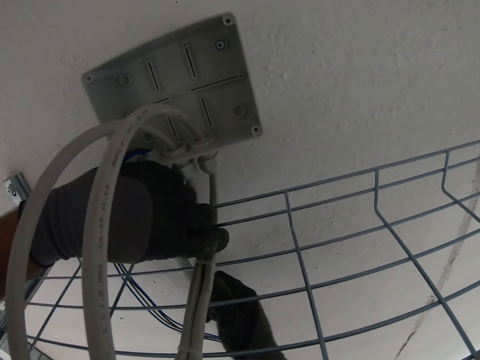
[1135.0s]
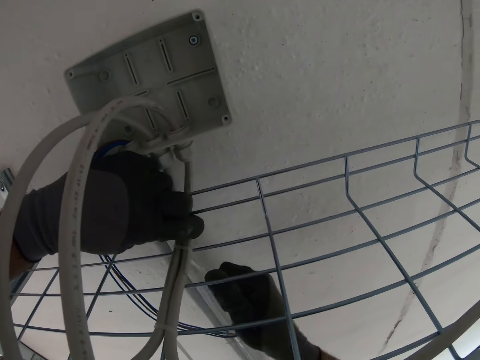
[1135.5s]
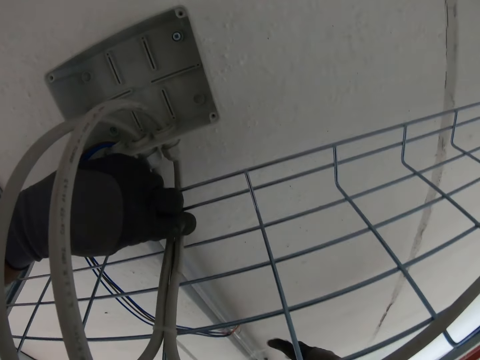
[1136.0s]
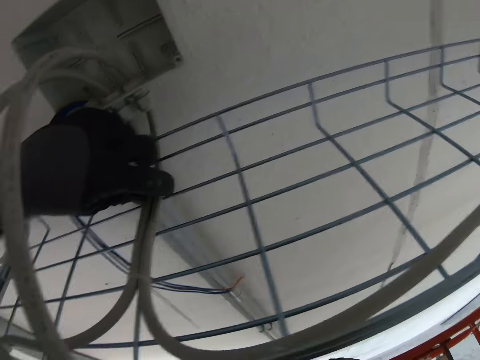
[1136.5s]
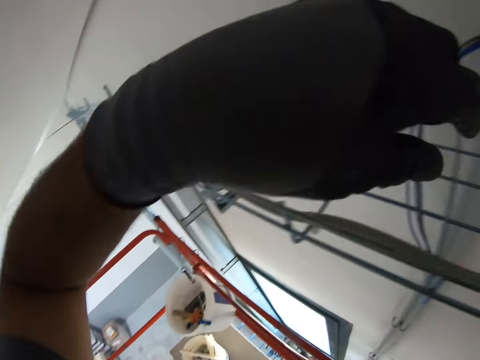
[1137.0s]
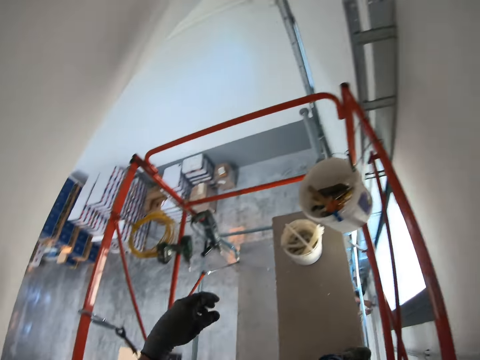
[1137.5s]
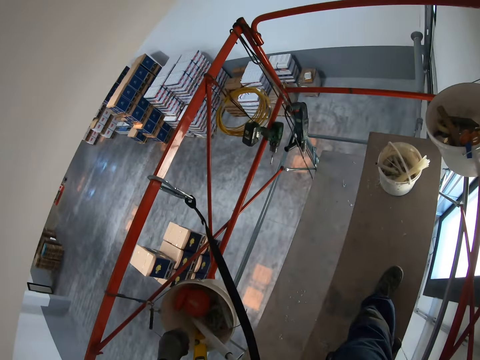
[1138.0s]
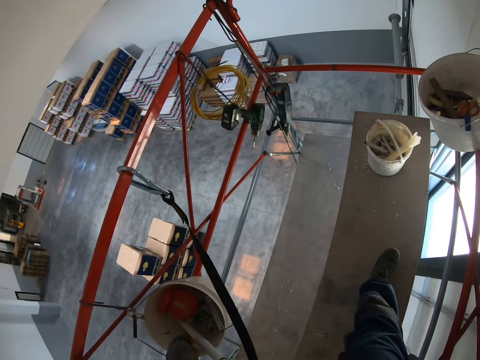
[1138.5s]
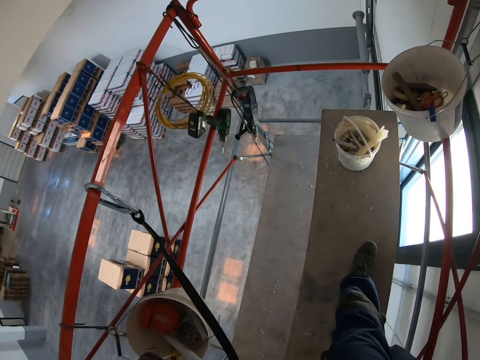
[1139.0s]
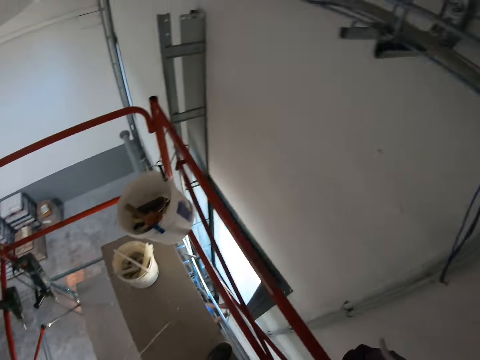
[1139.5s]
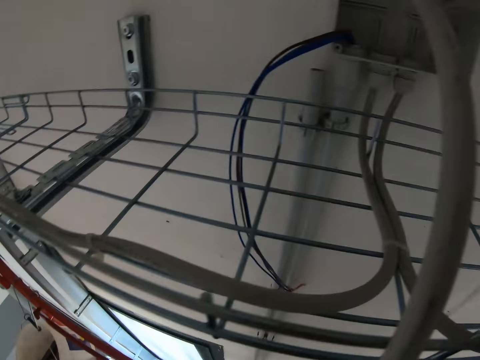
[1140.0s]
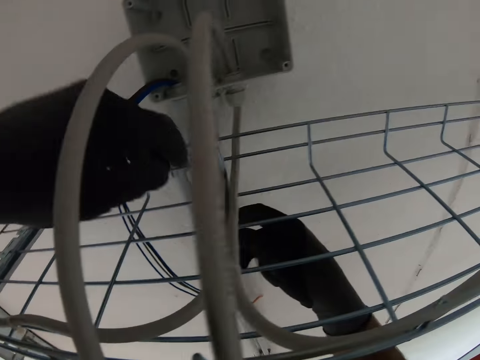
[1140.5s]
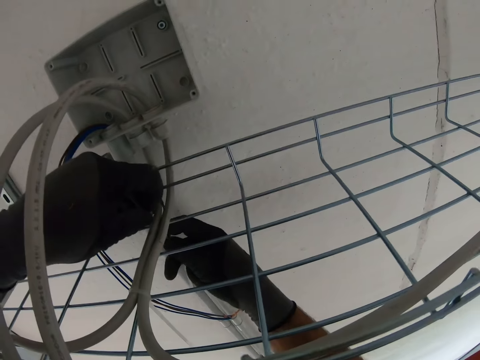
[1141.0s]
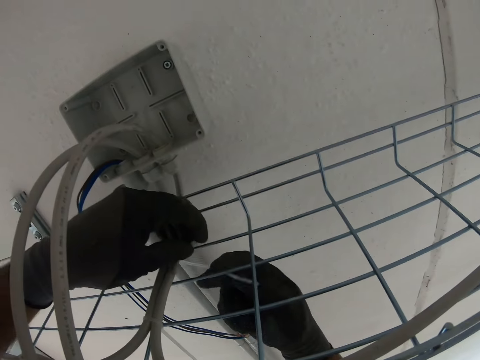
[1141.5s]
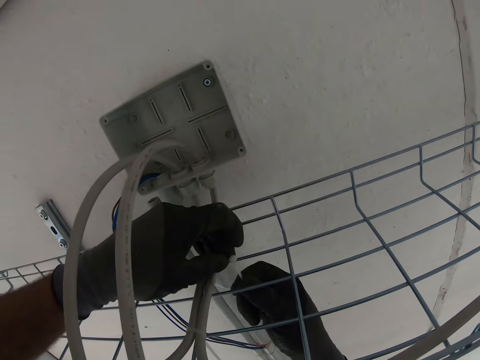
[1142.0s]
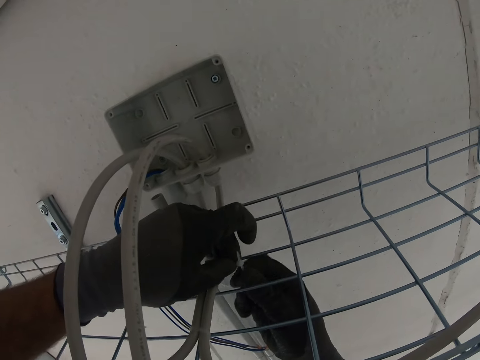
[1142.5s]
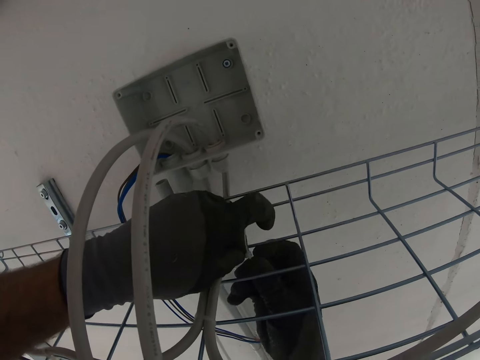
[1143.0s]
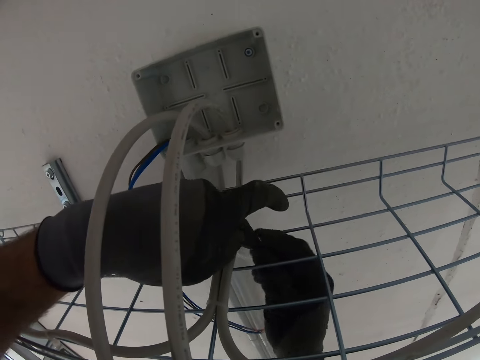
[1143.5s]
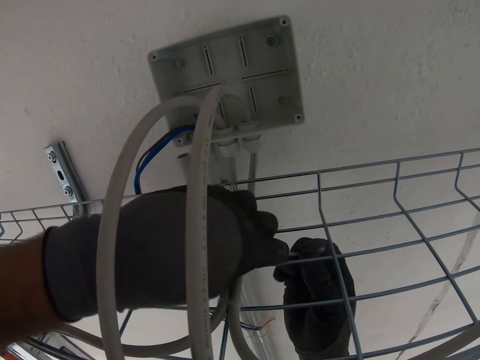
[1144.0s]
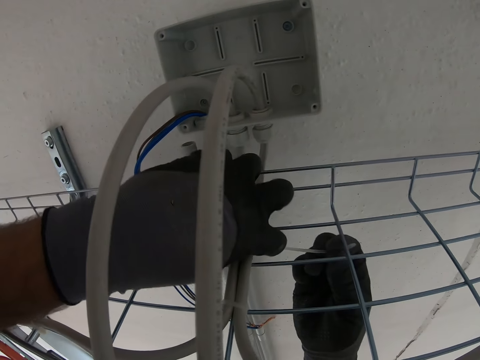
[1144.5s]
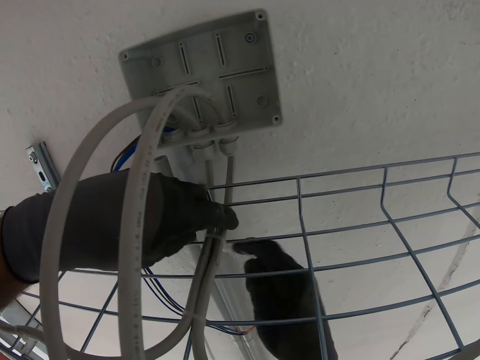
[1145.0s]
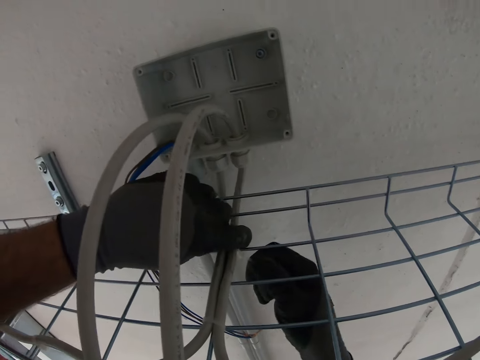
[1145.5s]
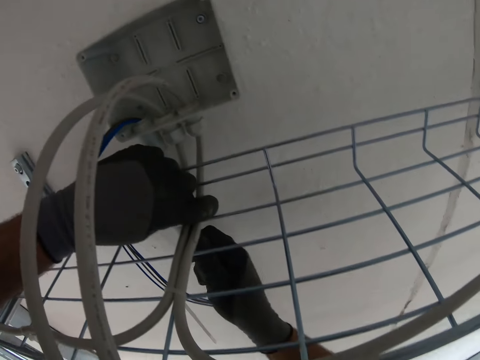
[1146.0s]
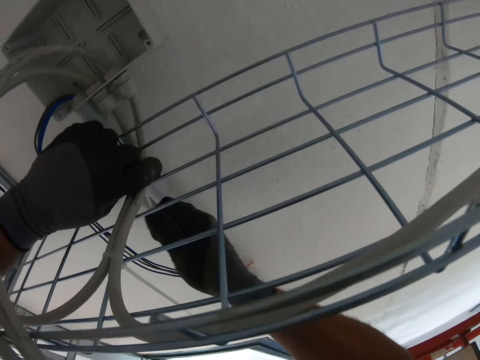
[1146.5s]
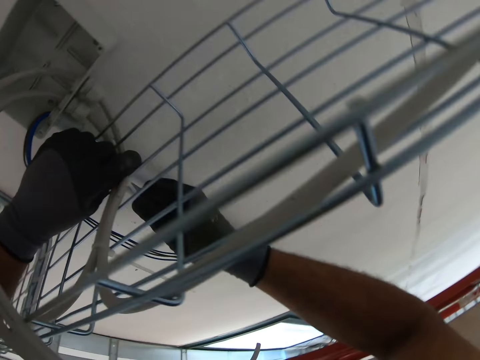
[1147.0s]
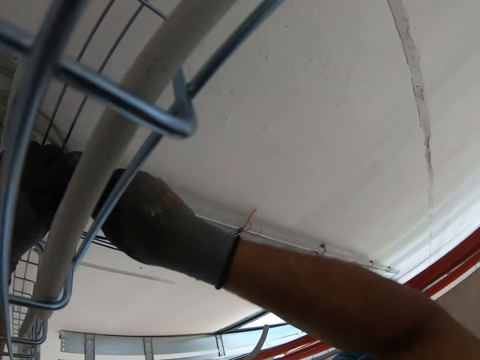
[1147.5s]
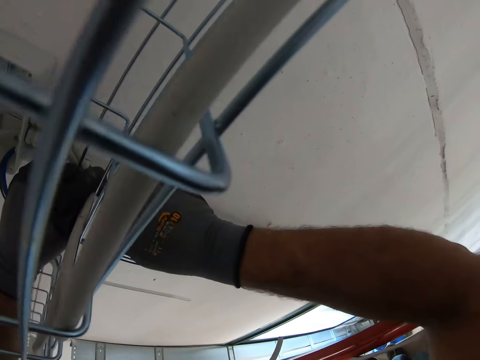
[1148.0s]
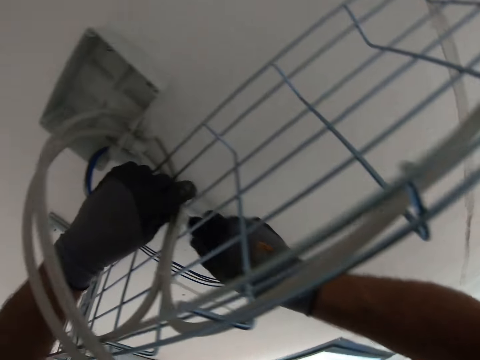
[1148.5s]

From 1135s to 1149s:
The camera wearer turns around the room. They tighten the cable with a cable clip.

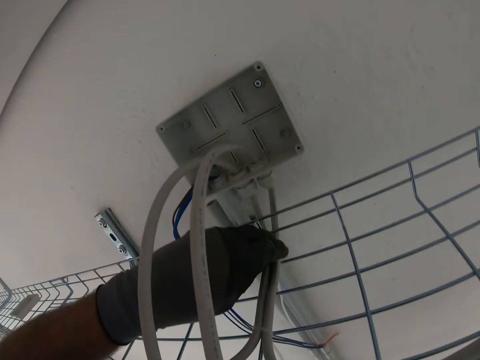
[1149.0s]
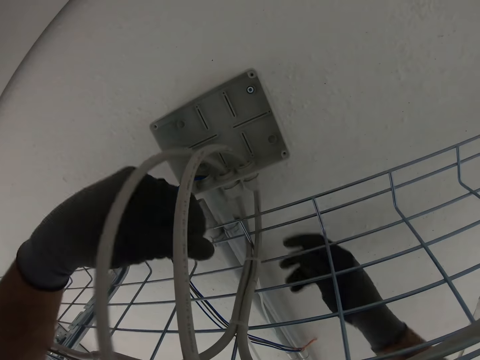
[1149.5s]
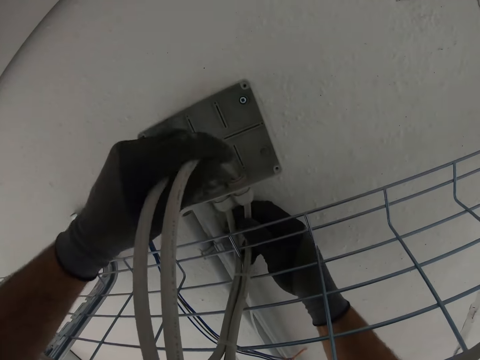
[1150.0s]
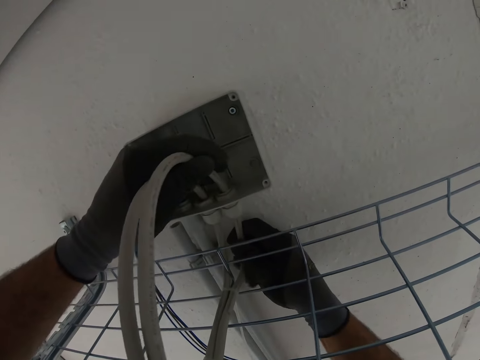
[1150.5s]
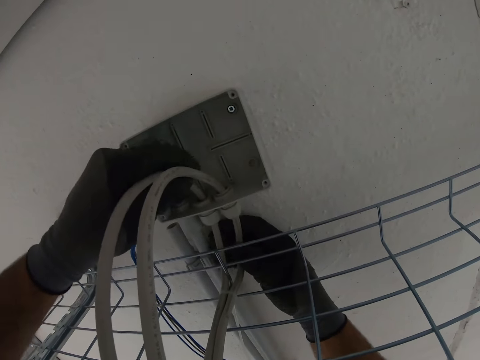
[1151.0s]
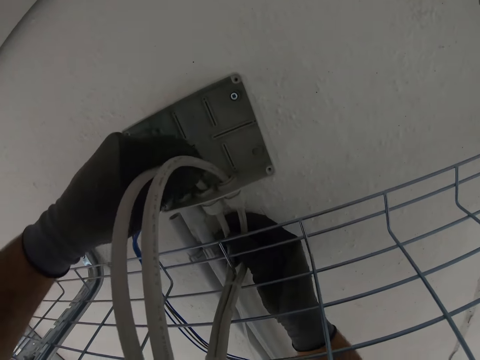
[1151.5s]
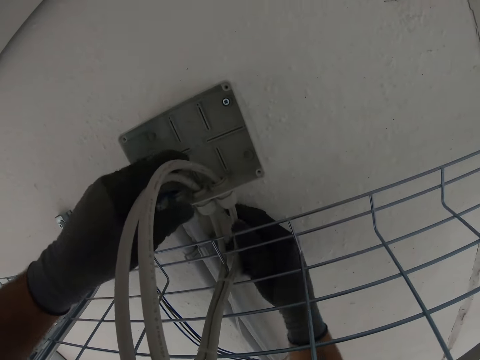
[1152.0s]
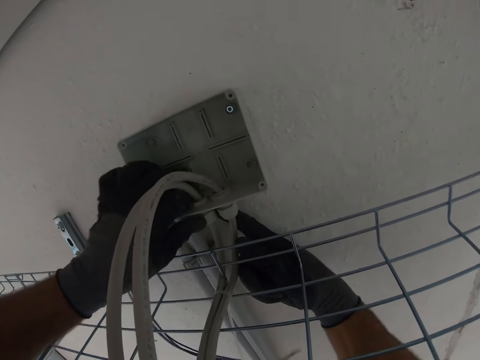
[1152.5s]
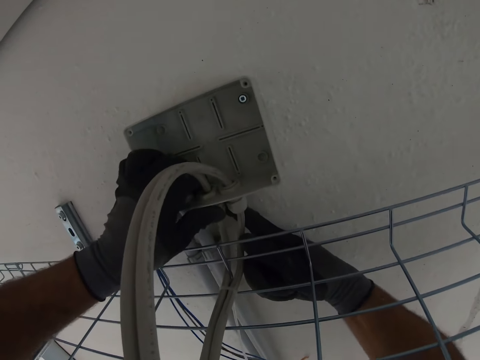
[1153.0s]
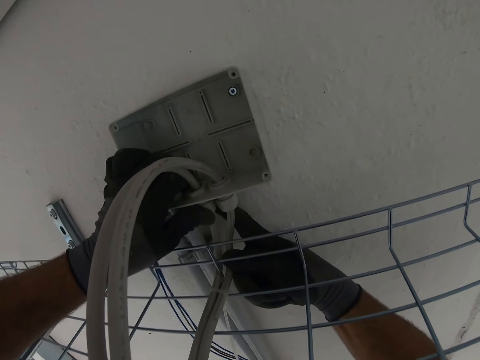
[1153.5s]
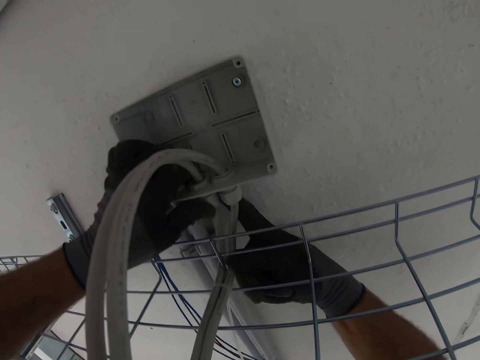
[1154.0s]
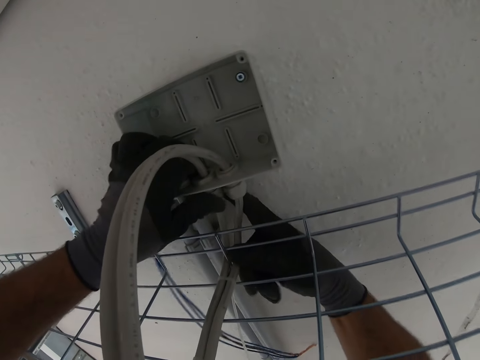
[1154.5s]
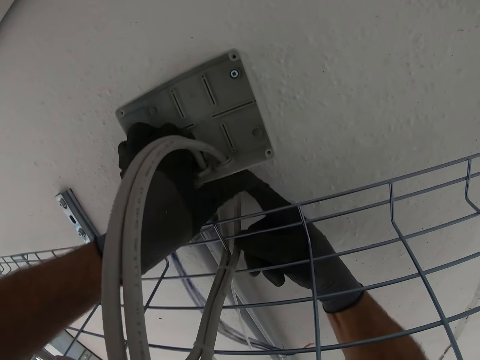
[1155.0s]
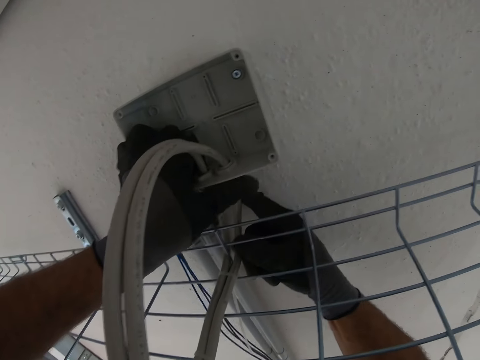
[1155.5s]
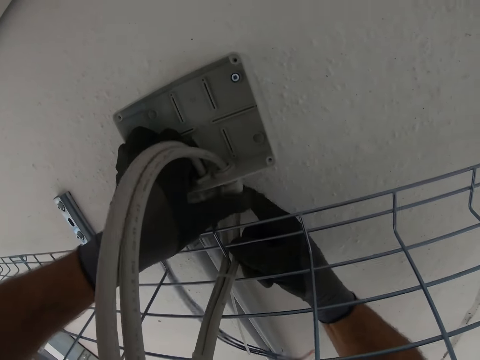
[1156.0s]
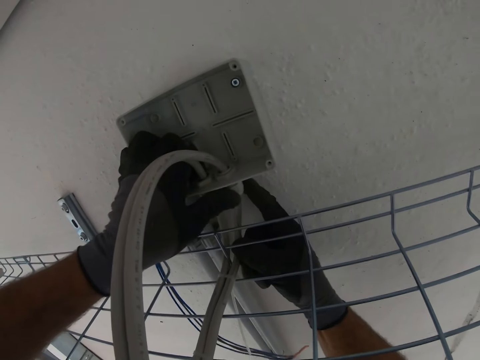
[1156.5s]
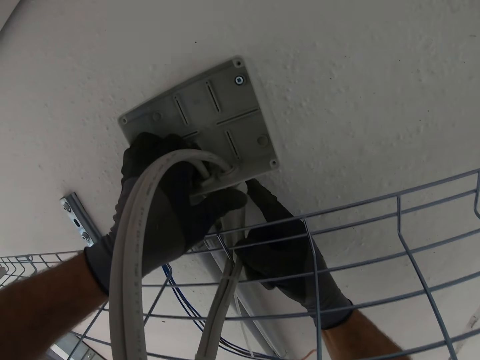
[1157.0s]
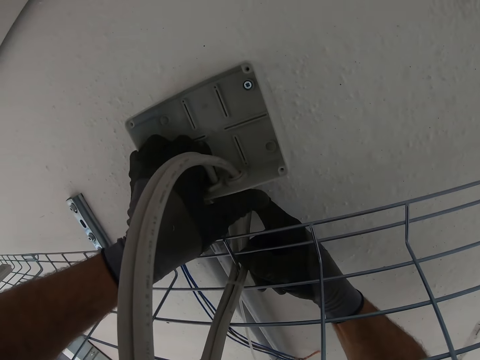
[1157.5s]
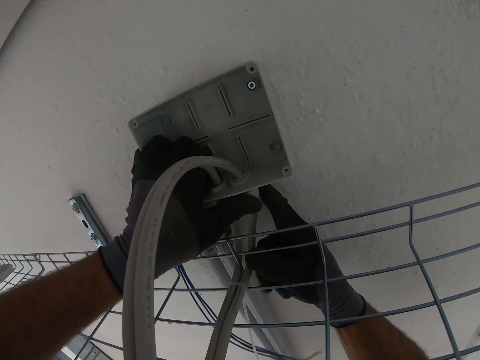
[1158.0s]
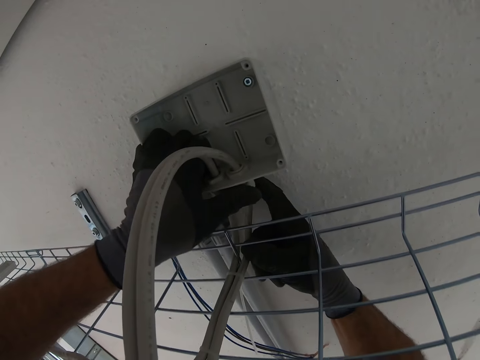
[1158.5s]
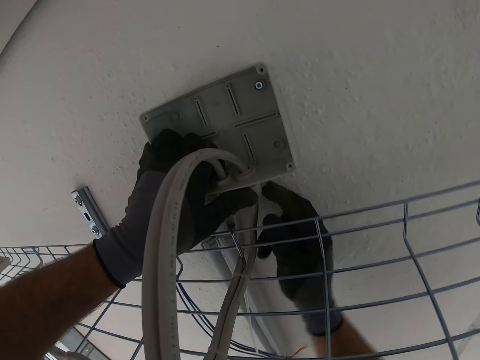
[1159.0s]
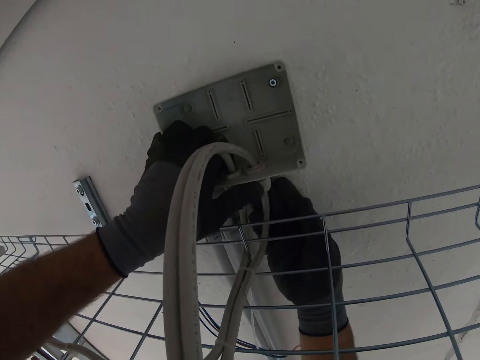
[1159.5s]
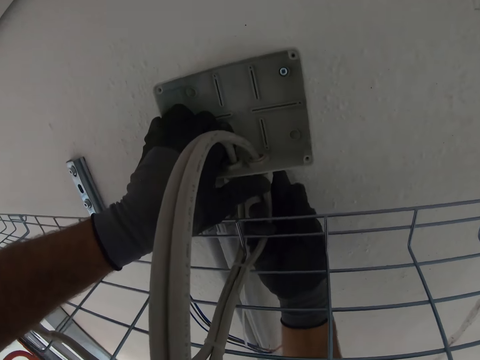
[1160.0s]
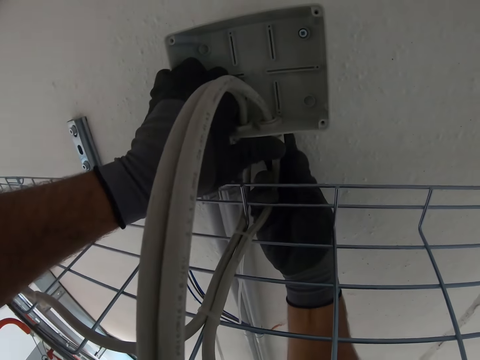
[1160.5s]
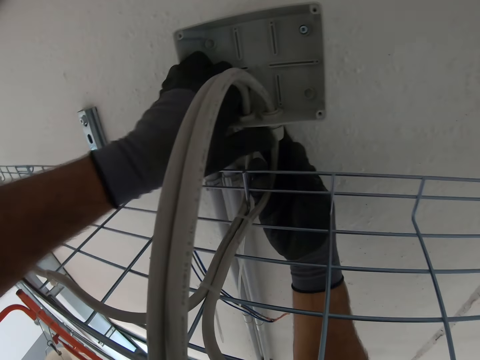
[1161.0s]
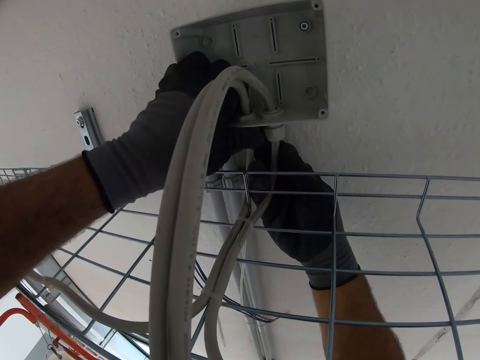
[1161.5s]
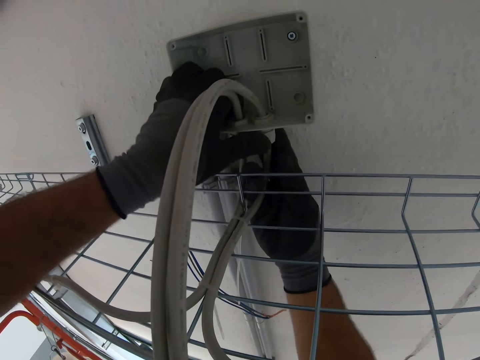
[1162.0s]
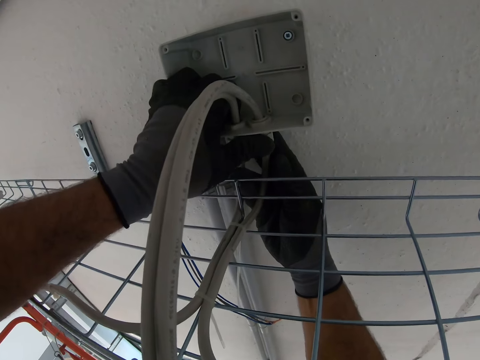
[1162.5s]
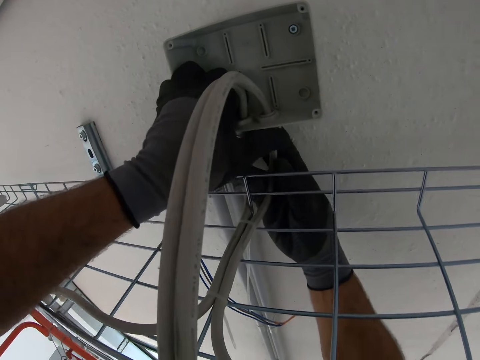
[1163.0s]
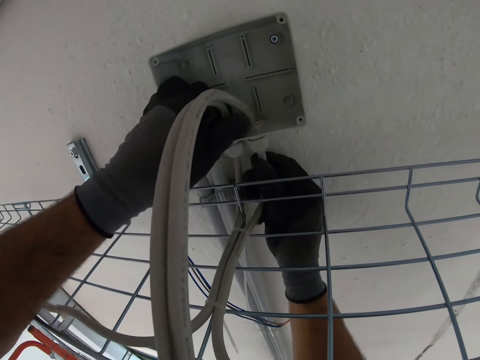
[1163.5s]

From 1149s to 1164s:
The camera wearer pulls the cables. They tighten the screw.
